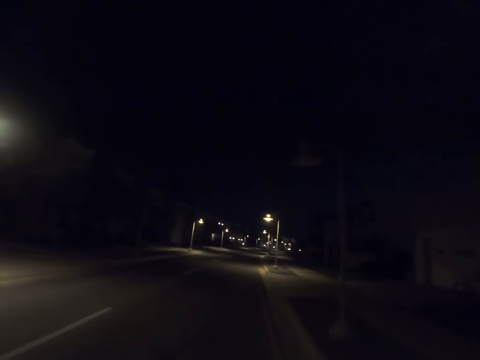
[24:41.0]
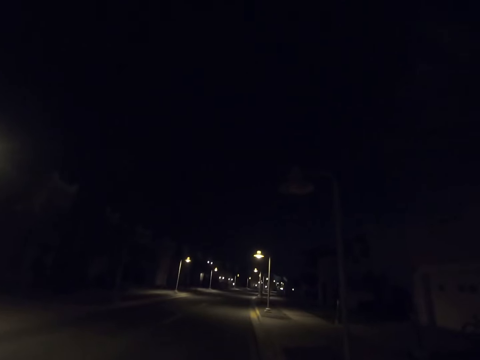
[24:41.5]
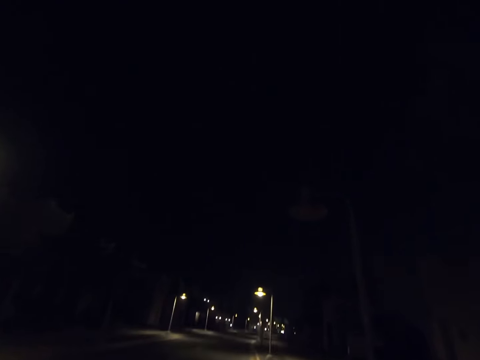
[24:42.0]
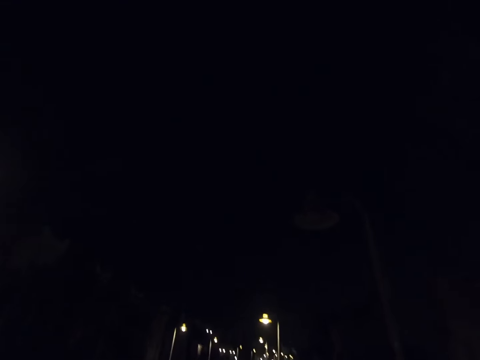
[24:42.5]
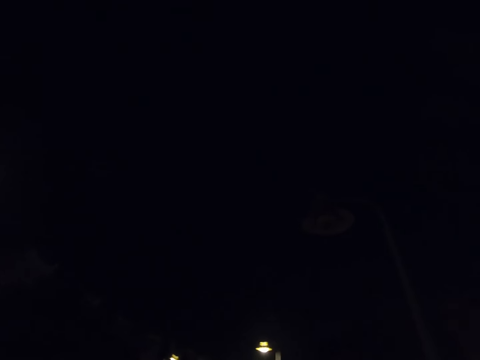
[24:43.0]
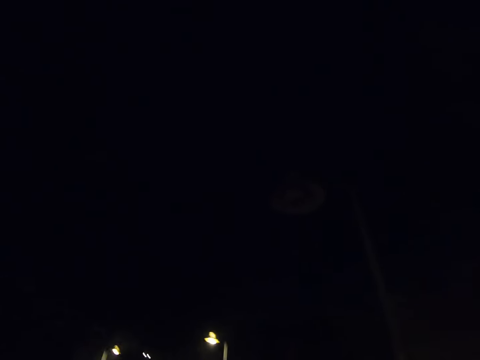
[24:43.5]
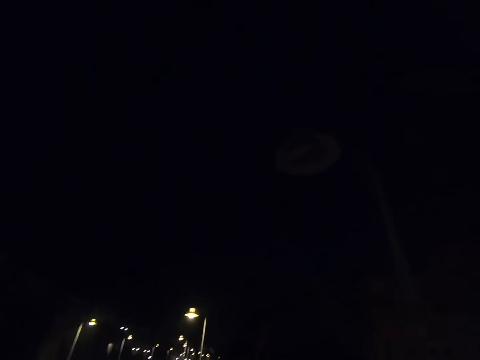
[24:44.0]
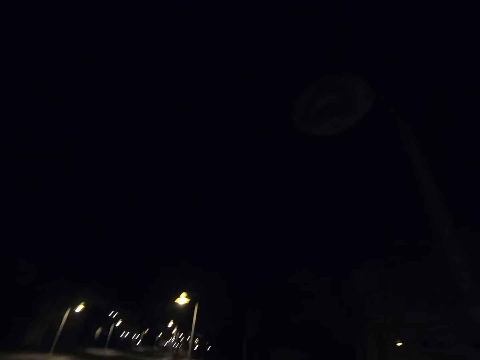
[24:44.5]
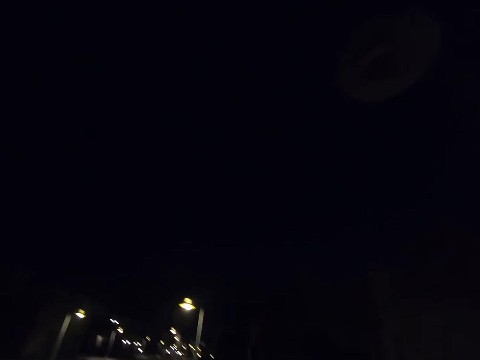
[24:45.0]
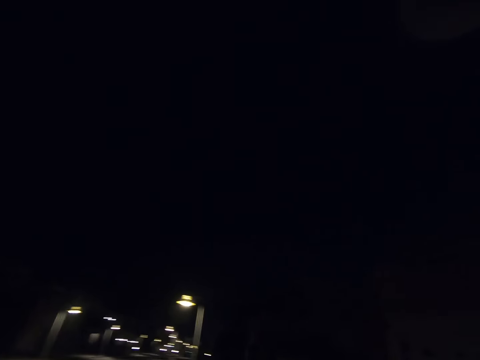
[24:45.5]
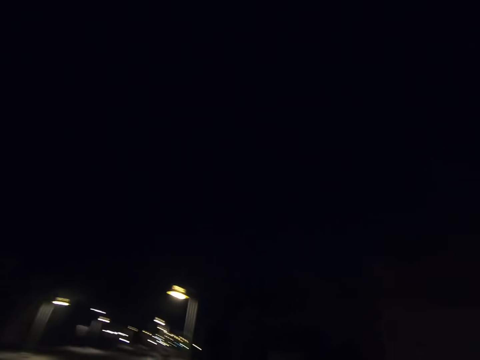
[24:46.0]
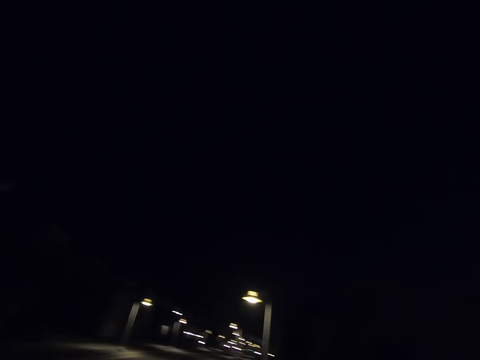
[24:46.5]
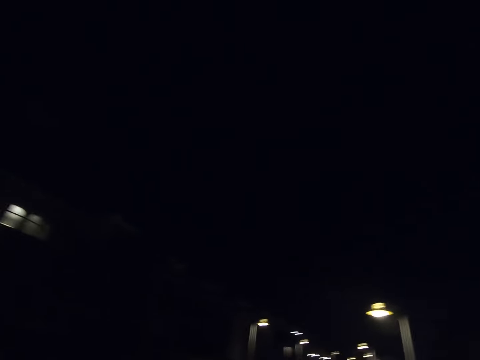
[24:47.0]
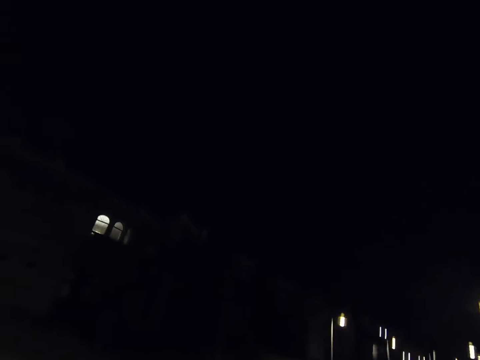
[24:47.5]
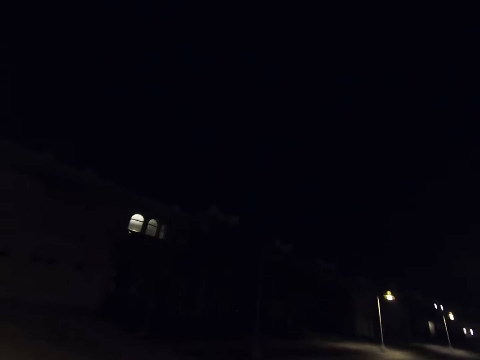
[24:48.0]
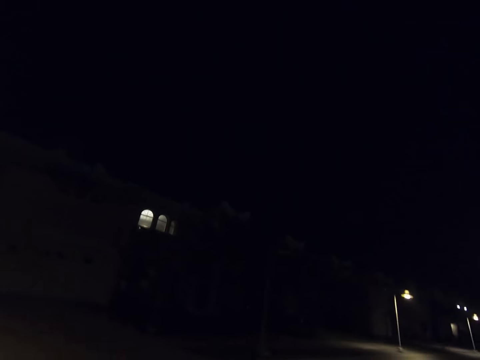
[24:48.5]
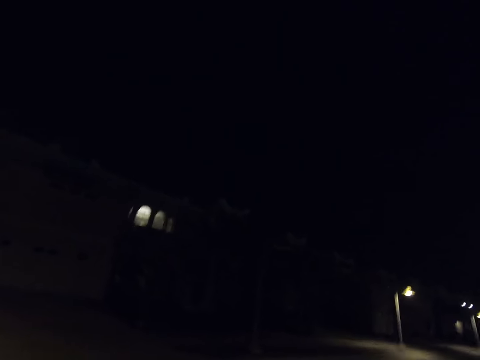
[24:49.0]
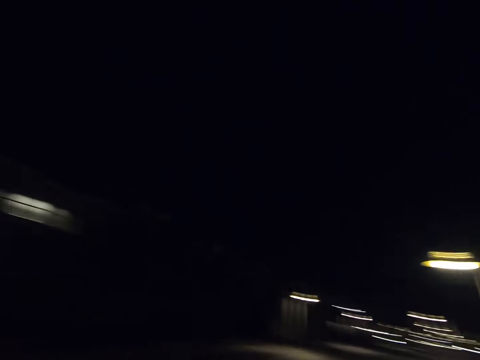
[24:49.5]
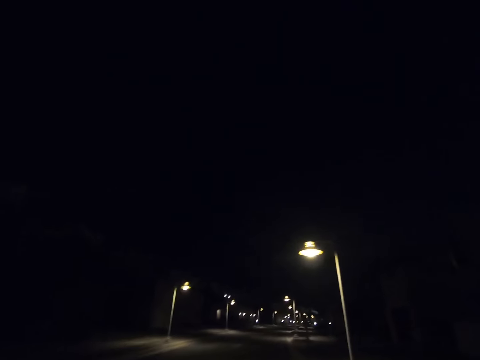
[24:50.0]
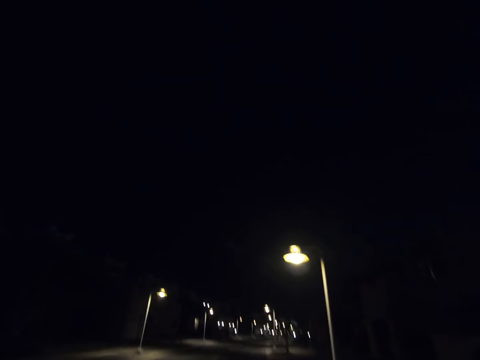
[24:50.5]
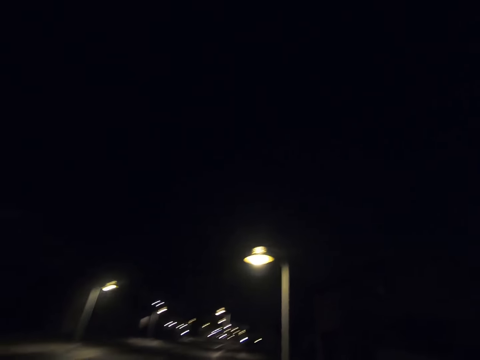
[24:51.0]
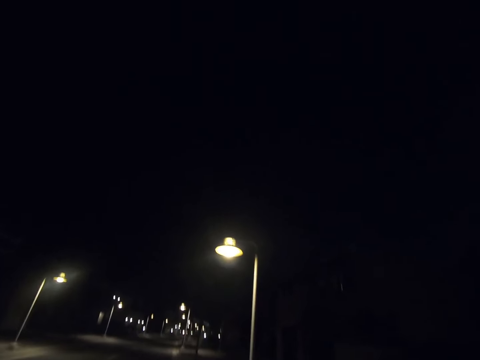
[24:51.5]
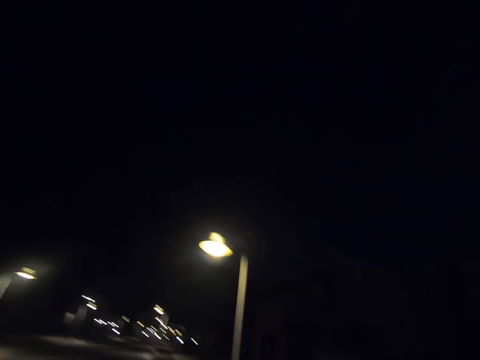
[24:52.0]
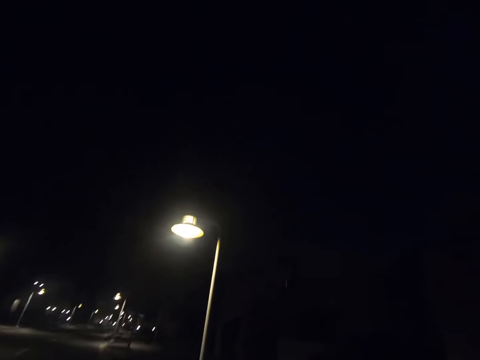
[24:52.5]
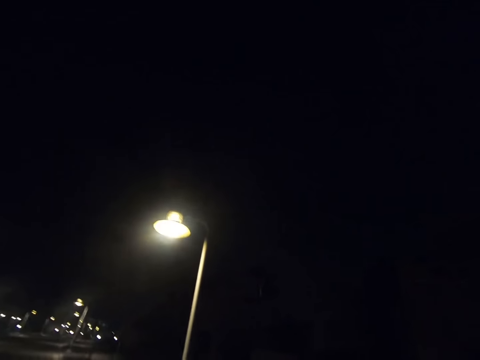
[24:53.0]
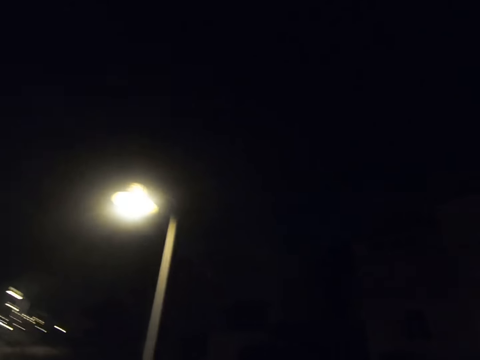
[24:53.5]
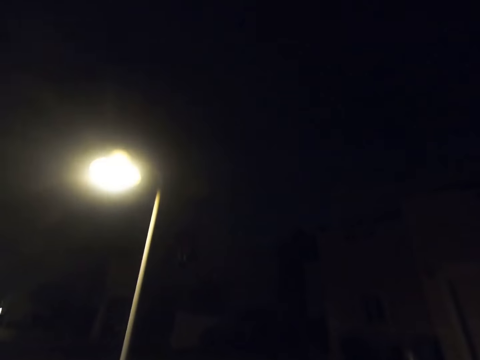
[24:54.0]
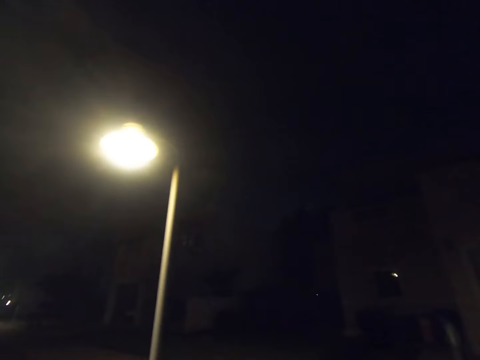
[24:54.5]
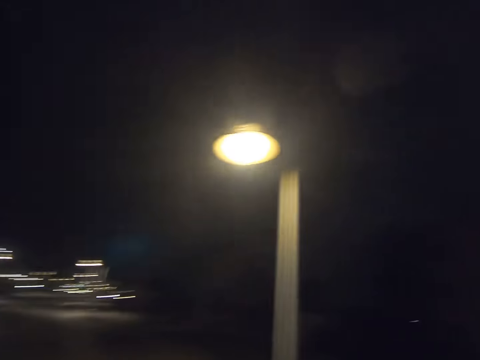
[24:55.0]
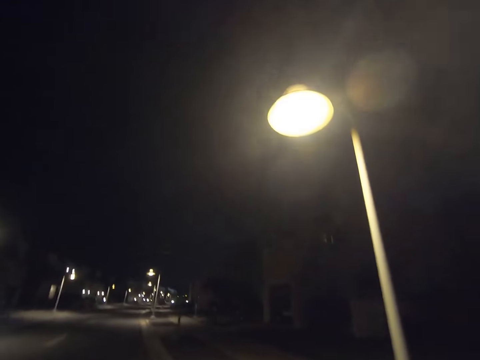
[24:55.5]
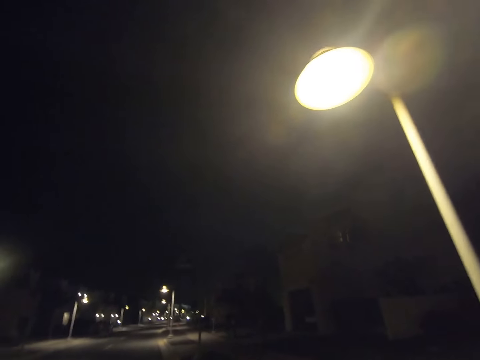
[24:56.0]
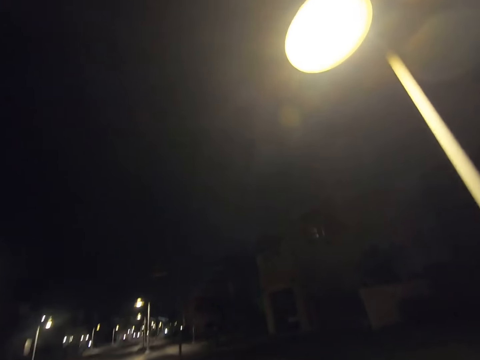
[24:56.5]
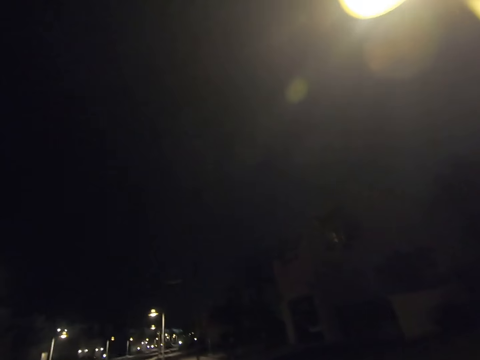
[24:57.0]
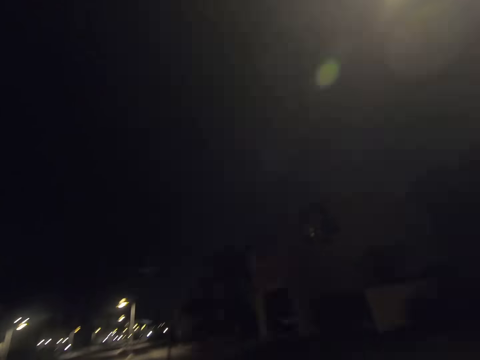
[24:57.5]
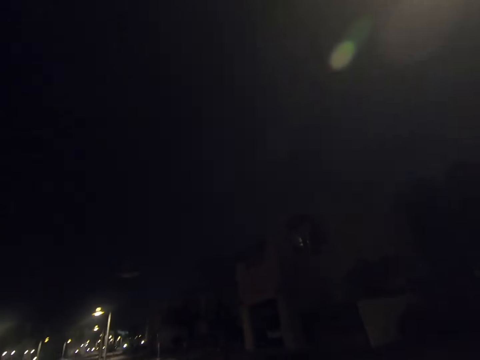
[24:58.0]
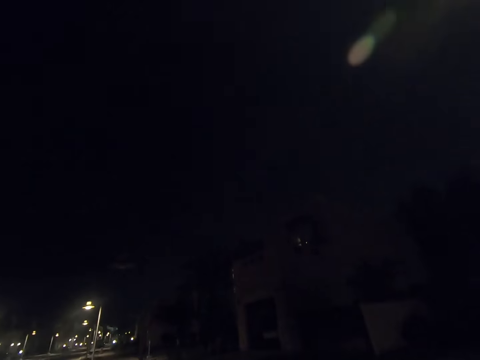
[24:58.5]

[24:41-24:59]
The camera wearer looks left. They look forward. They look right. They look forward.

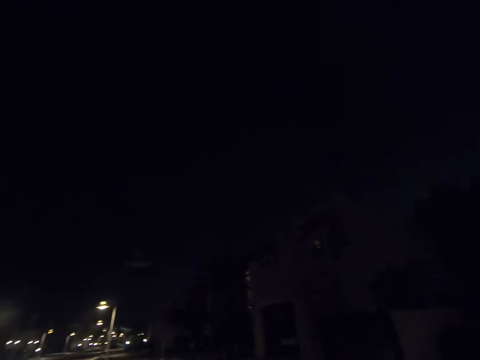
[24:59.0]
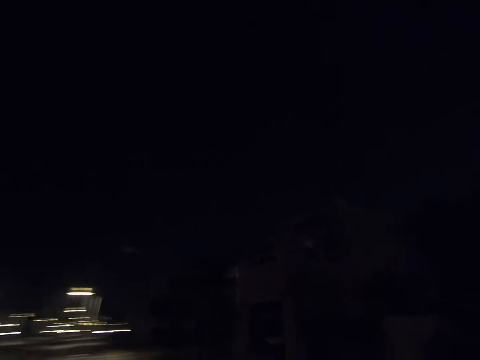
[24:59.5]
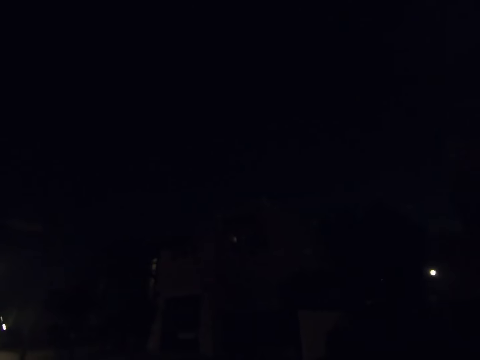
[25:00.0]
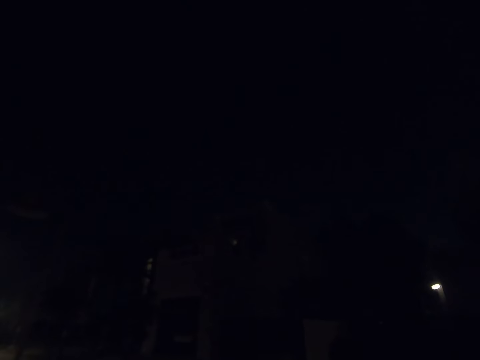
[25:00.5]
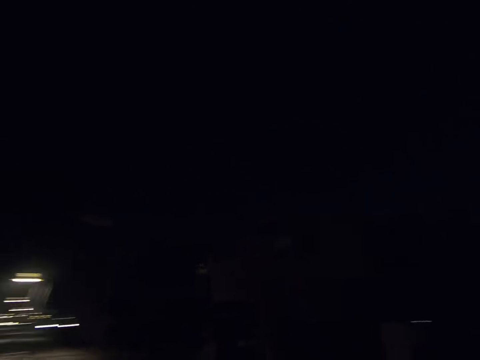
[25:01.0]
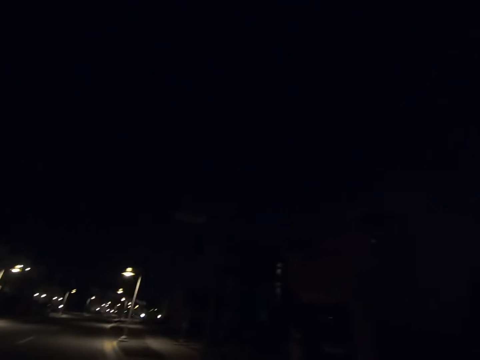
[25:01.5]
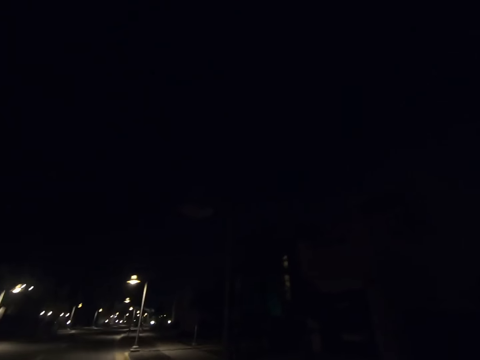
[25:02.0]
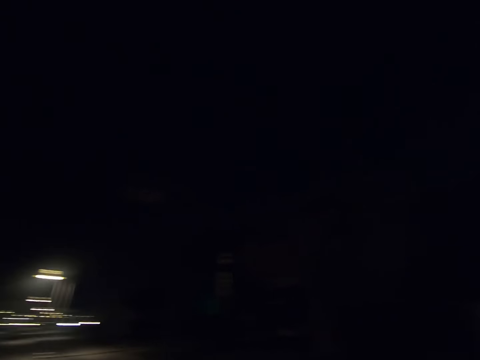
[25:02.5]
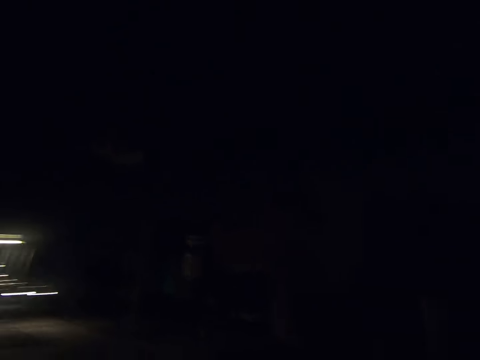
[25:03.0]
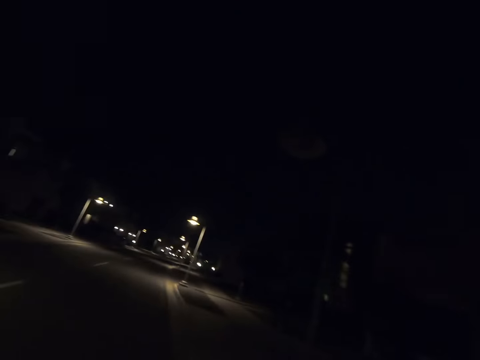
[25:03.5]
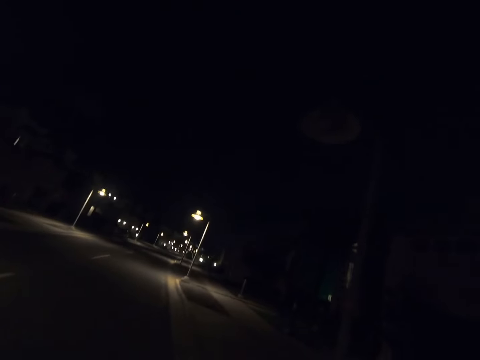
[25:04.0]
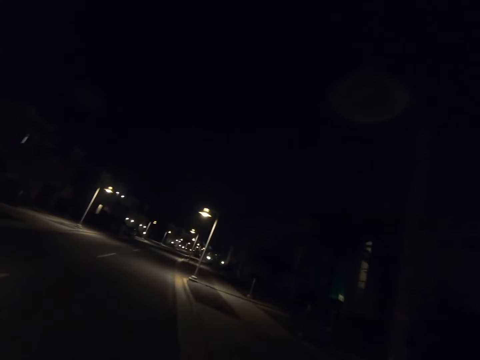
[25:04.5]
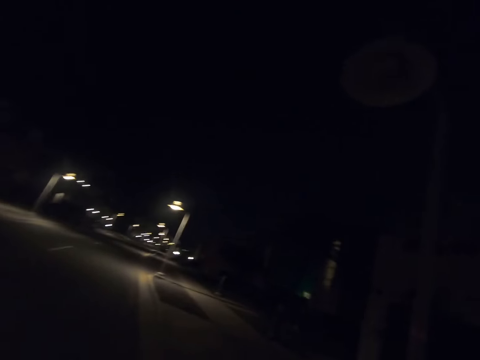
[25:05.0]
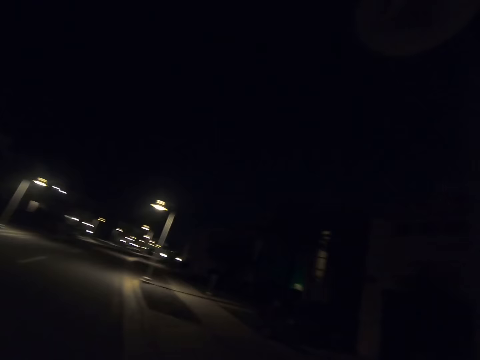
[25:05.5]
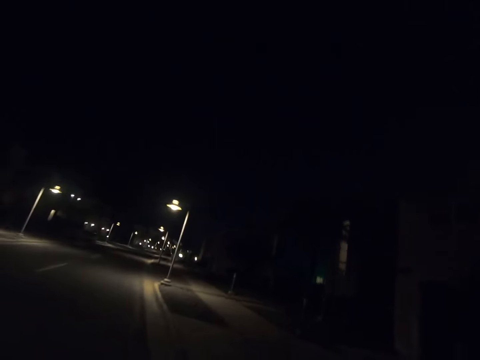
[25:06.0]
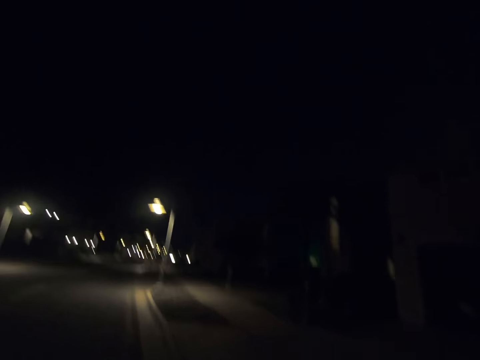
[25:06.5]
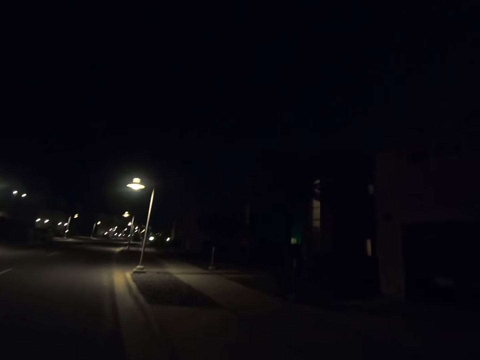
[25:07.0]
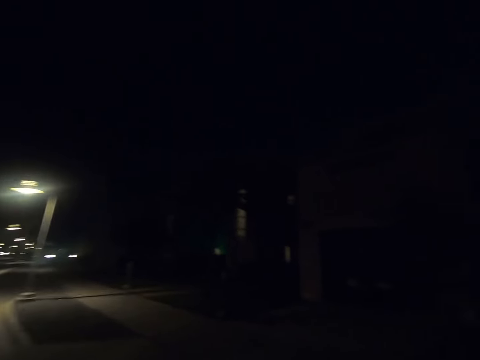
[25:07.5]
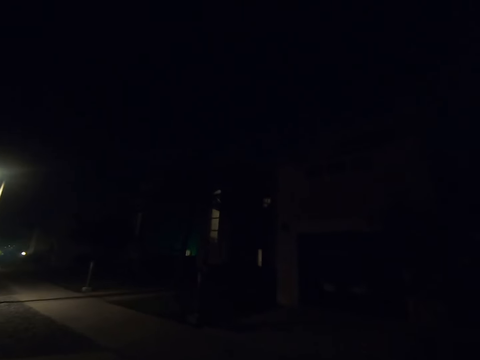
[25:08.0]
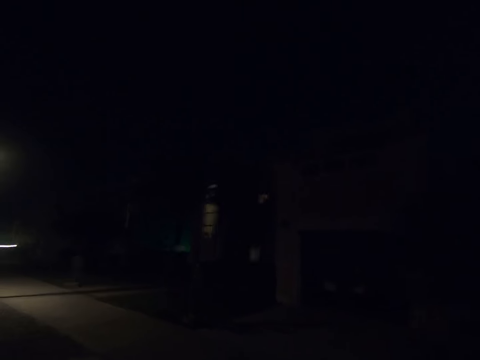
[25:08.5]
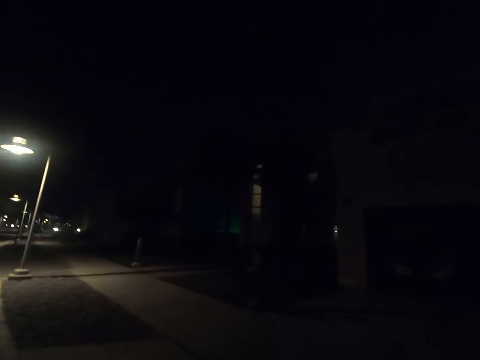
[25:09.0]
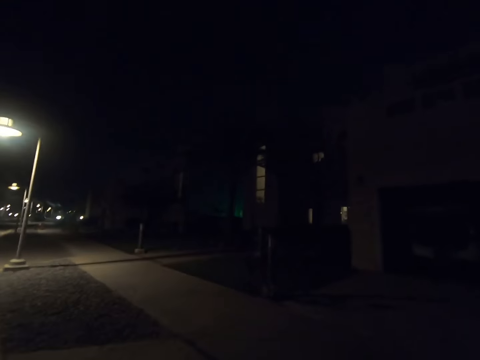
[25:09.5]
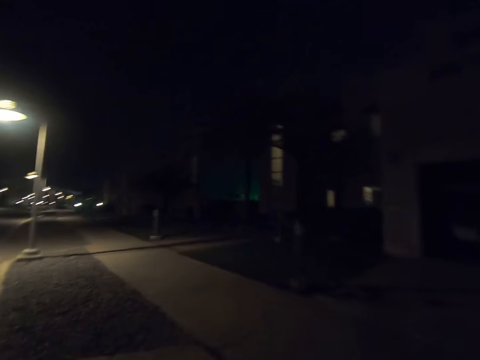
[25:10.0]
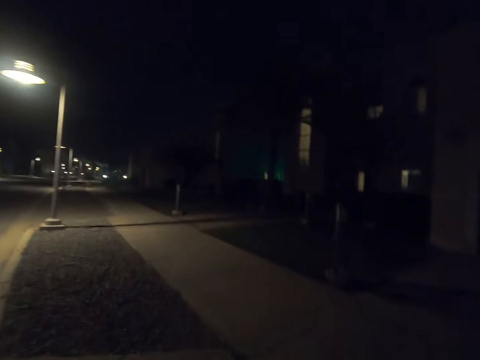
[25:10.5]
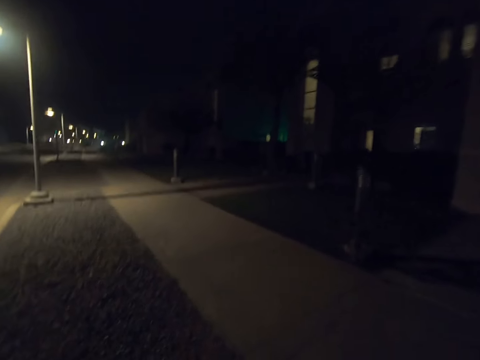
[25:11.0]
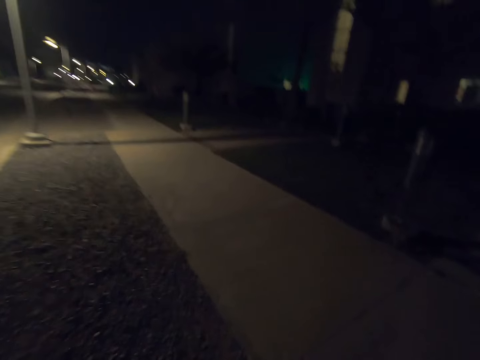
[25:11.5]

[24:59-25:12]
The camera wearer looks right. They look forward. They look right. They look forward. They look right. They walk right. They walk on the pavement.
